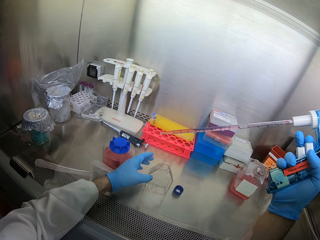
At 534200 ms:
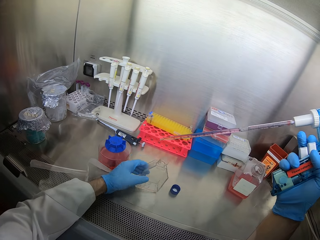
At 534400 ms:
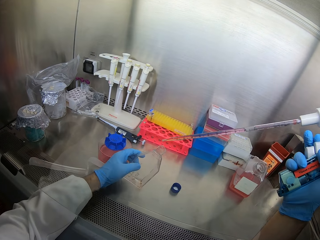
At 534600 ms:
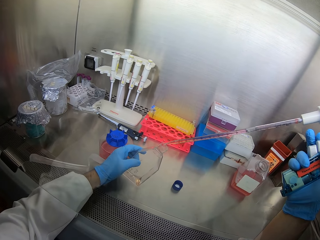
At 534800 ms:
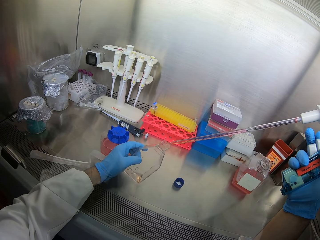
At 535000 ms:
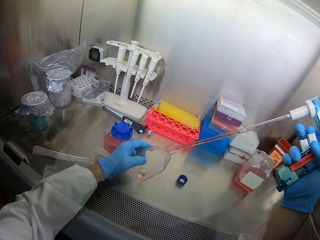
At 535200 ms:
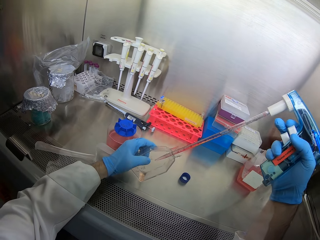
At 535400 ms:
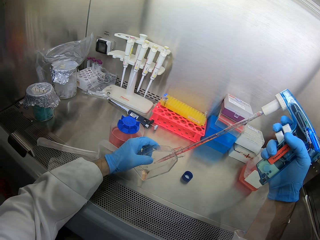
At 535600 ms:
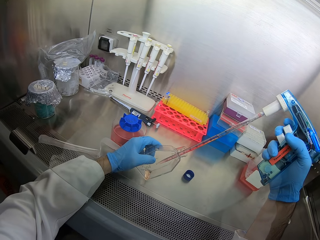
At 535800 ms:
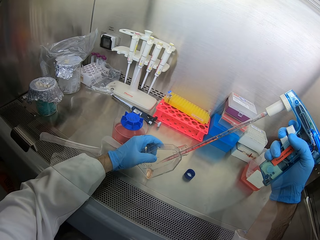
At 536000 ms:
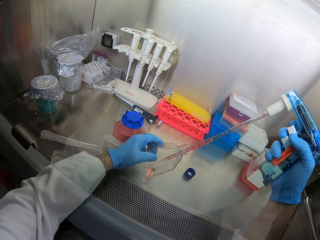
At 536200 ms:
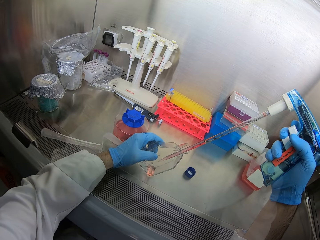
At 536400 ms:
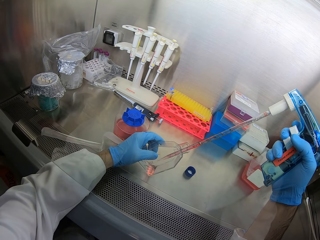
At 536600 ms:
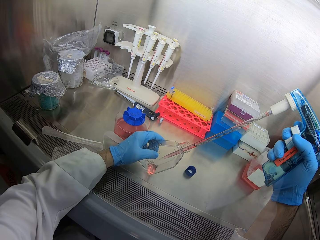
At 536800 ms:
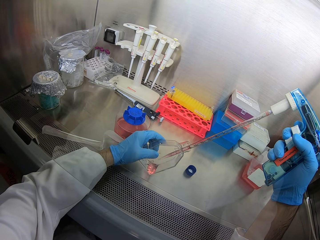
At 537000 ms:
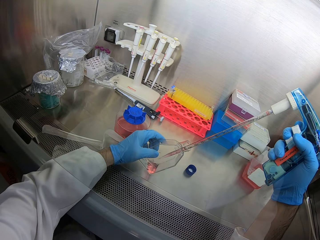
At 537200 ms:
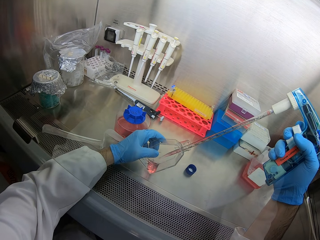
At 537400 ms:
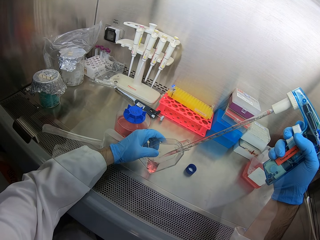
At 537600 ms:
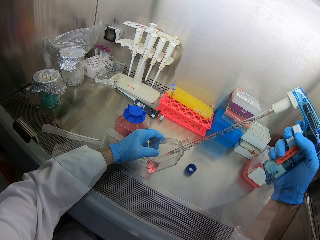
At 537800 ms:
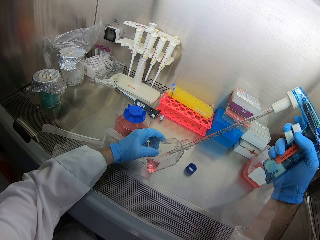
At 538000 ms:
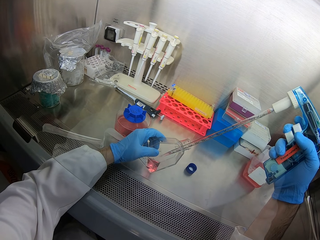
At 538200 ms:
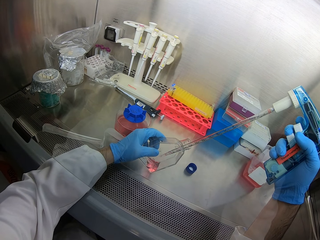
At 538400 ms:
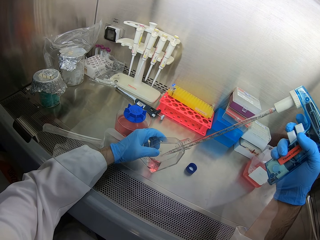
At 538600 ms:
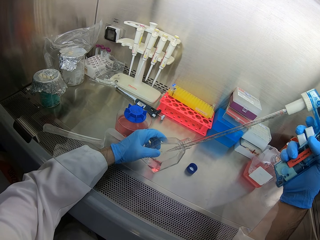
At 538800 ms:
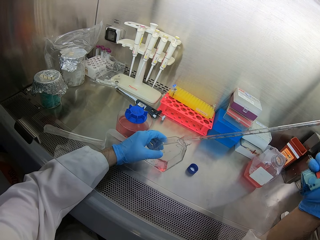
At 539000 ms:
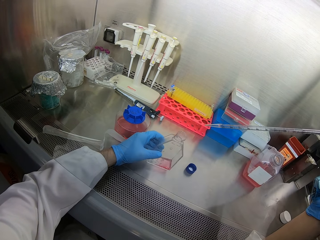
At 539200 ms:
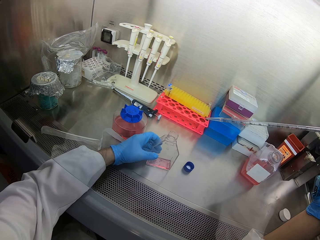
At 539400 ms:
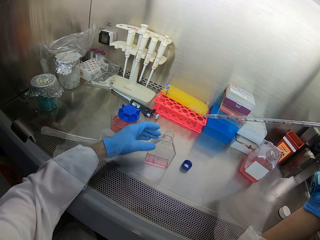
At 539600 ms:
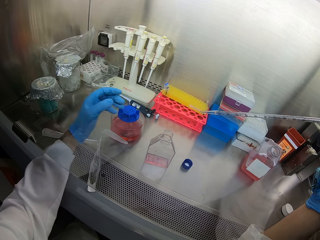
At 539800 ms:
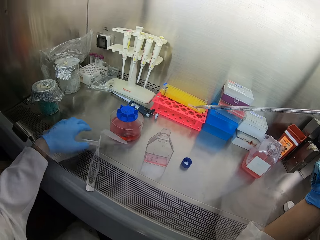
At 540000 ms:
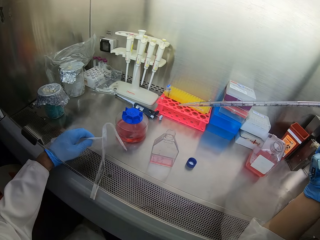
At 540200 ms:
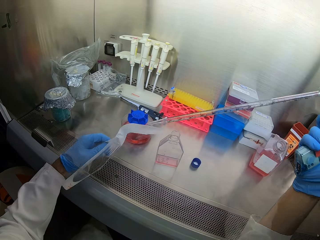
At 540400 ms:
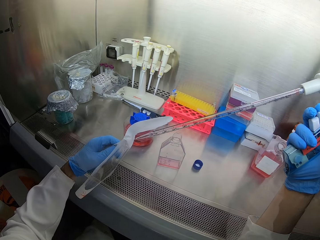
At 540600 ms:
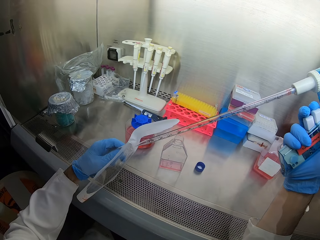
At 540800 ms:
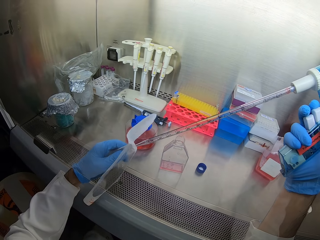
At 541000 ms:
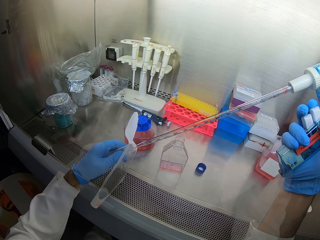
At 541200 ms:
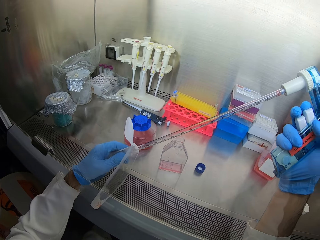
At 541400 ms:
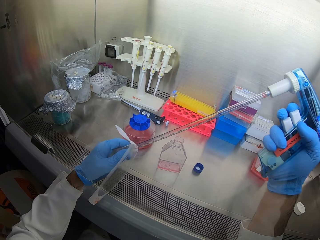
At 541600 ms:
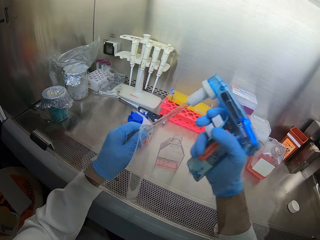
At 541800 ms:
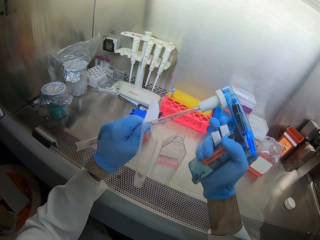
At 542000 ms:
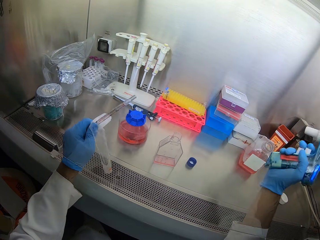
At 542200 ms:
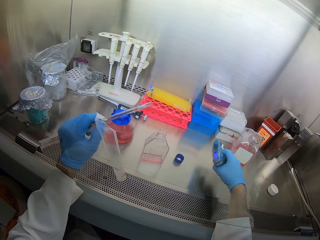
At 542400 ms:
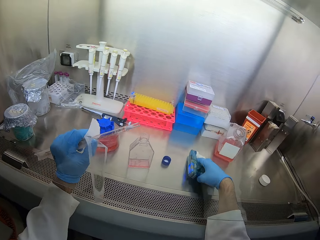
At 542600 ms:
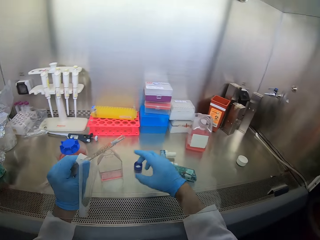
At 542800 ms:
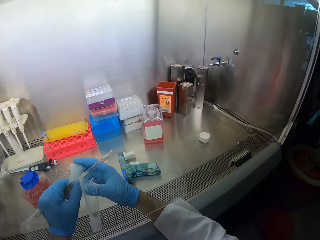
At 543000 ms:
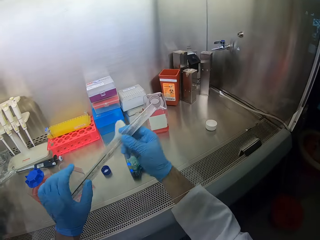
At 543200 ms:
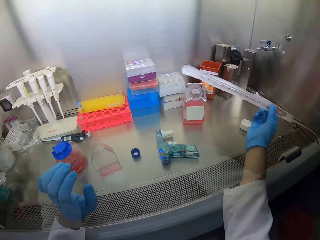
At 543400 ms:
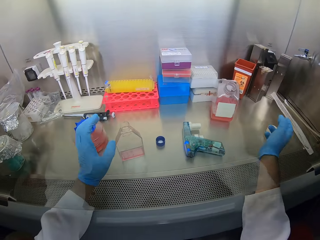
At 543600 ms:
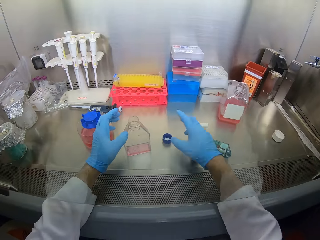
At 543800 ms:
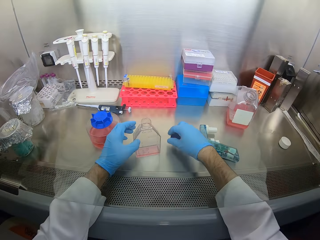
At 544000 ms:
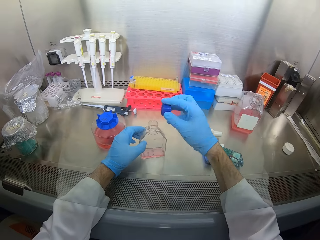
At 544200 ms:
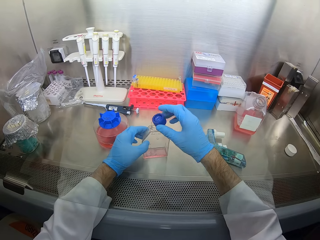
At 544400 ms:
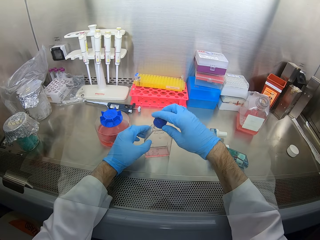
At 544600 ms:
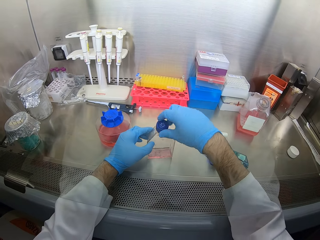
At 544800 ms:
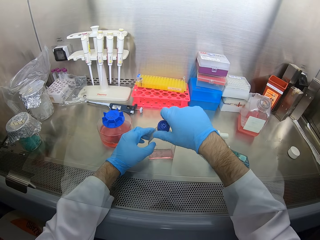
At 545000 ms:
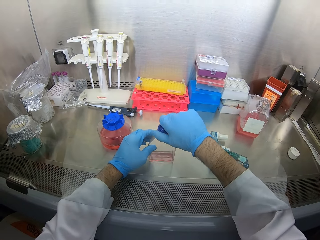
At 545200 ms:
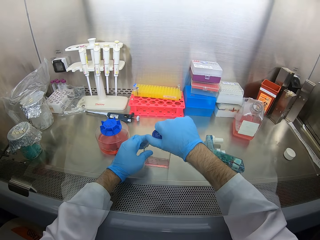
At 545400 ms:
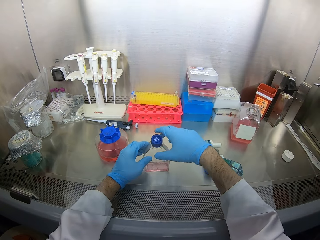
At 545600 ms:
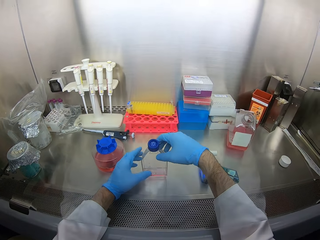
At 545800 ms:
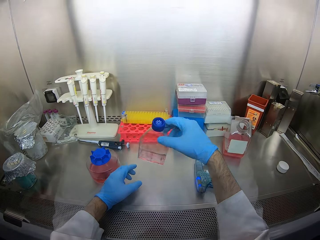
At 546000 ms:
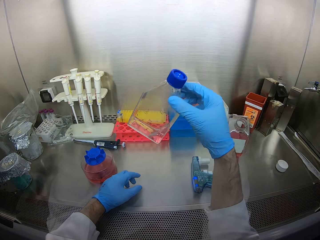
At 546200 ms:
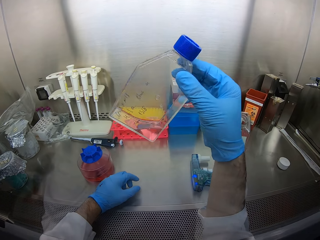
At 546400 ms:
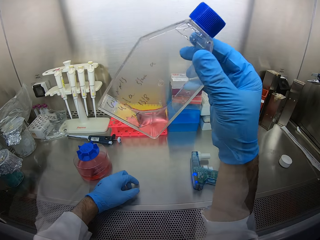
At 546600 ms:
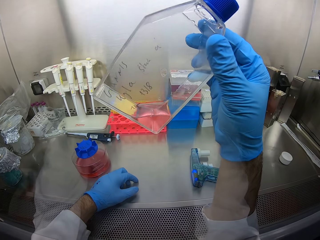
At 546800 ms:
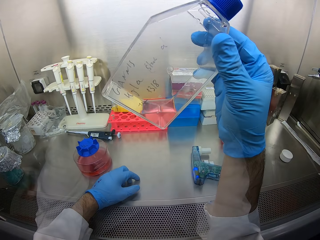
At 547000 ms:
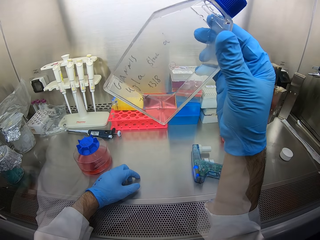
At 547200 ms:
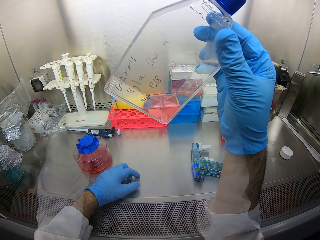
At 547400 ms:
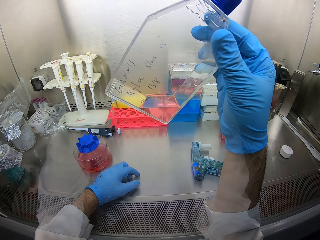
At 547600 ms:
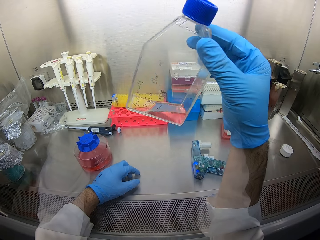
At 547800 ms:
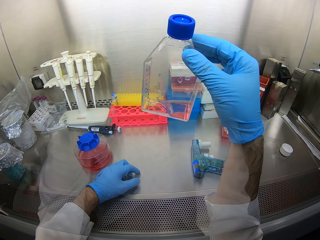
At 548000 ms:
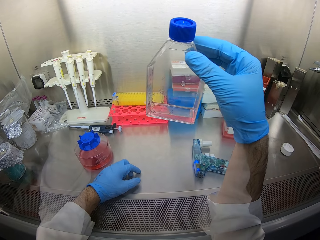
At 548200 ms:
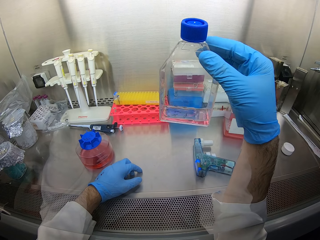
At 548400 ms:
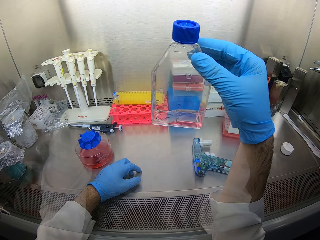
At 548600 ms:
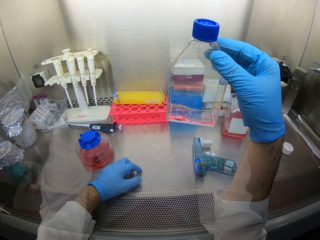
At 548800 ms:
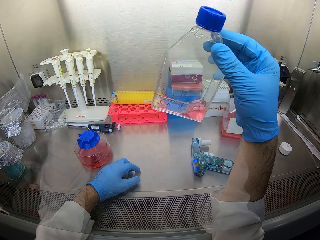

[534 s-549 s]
The camera wearer adds something to a bottle of something. They put the bottle of something on the machine. They pick up a cover. They put the syringe on the cover. They put the syringe aside. They close the bottle of something. They look at the bottle of something.

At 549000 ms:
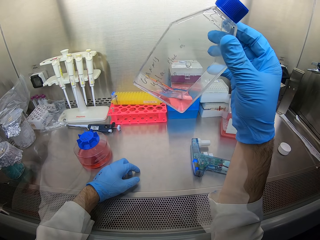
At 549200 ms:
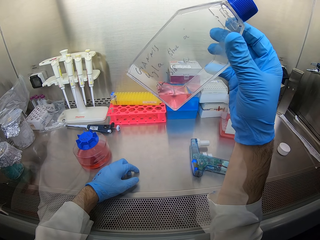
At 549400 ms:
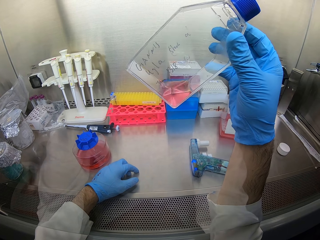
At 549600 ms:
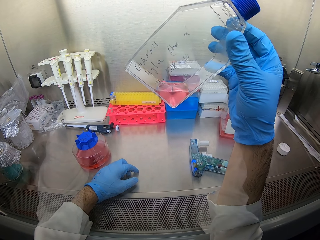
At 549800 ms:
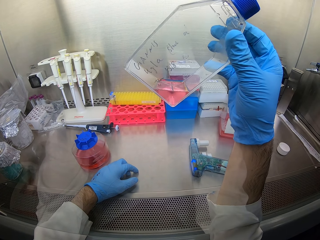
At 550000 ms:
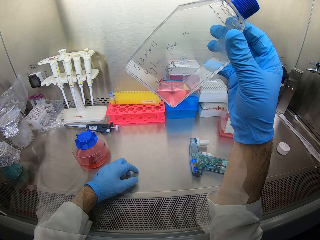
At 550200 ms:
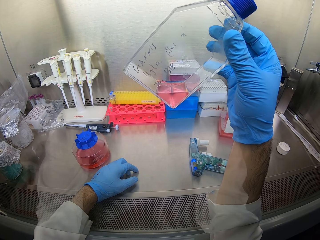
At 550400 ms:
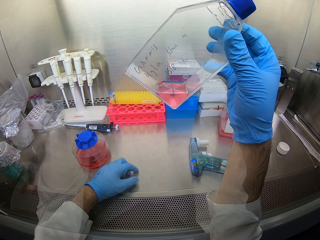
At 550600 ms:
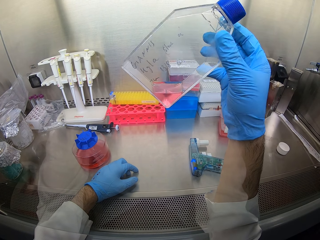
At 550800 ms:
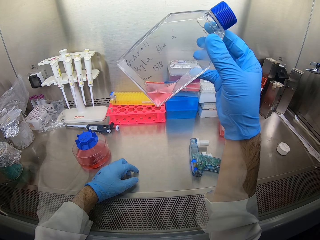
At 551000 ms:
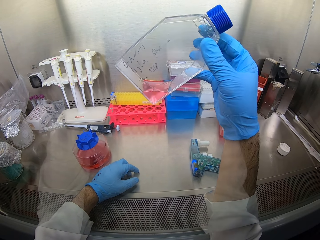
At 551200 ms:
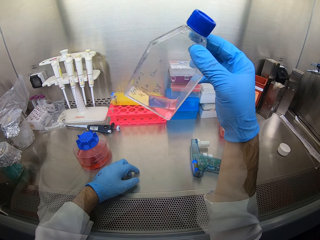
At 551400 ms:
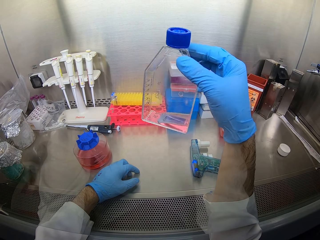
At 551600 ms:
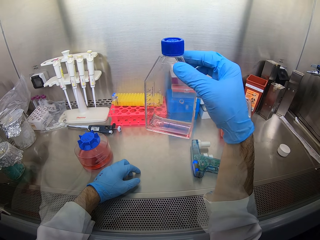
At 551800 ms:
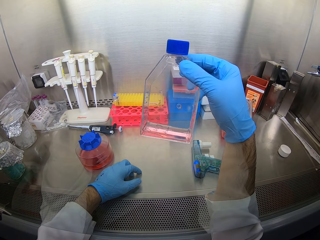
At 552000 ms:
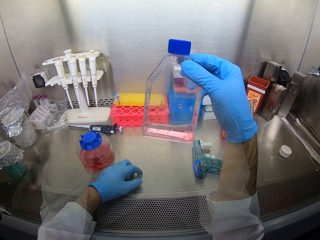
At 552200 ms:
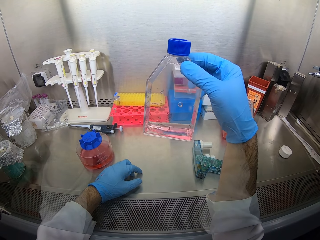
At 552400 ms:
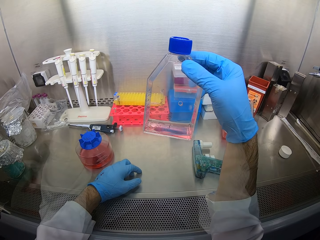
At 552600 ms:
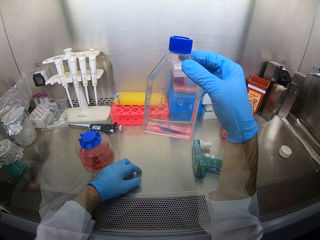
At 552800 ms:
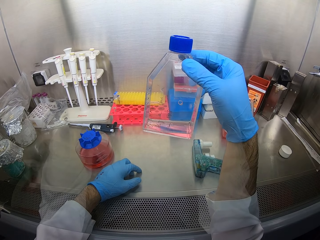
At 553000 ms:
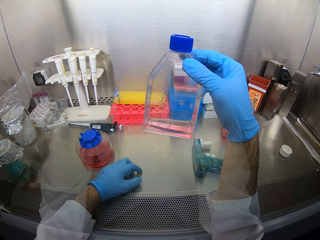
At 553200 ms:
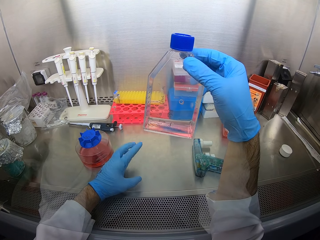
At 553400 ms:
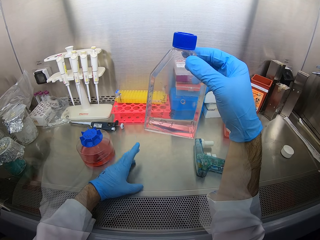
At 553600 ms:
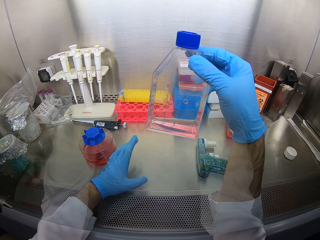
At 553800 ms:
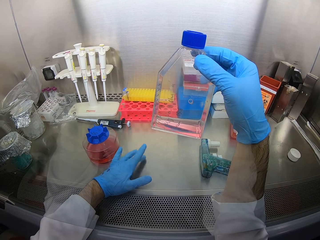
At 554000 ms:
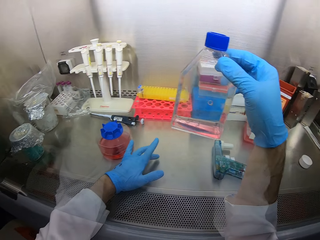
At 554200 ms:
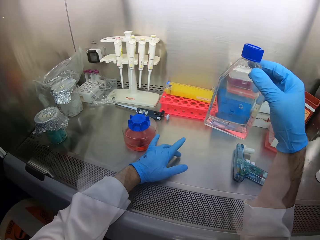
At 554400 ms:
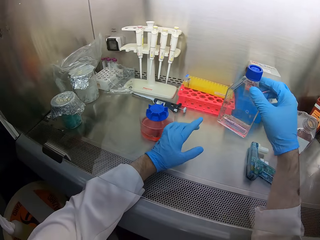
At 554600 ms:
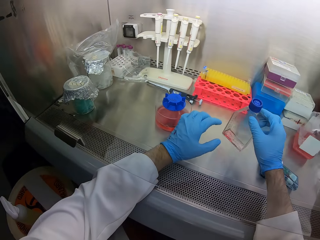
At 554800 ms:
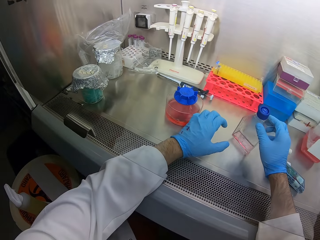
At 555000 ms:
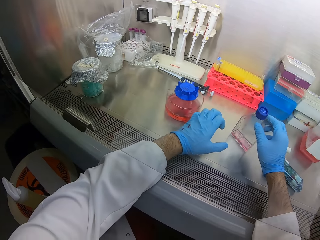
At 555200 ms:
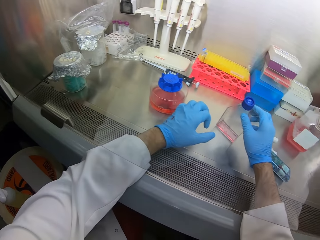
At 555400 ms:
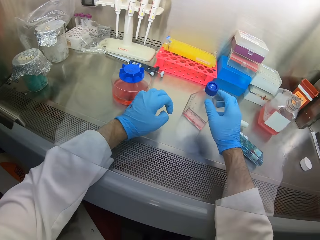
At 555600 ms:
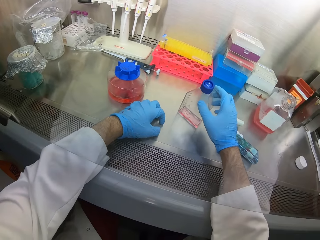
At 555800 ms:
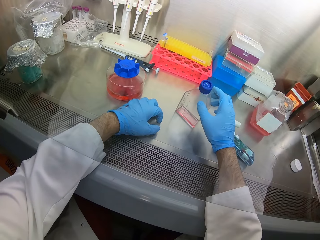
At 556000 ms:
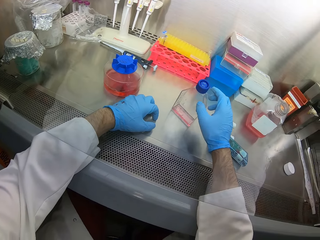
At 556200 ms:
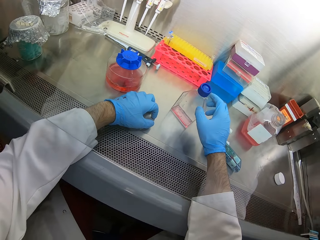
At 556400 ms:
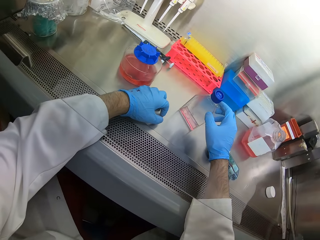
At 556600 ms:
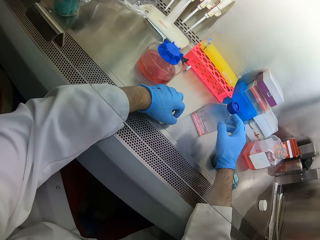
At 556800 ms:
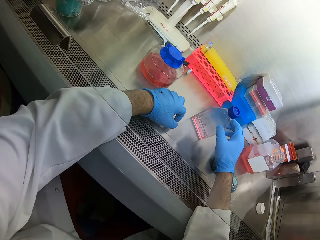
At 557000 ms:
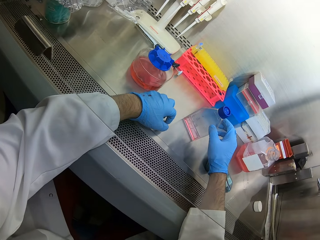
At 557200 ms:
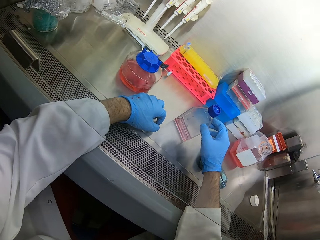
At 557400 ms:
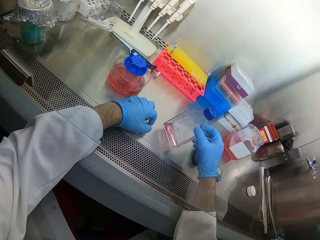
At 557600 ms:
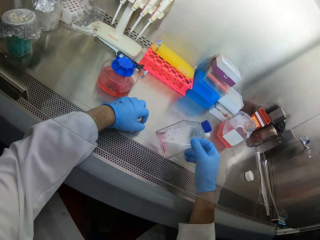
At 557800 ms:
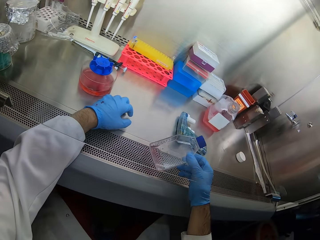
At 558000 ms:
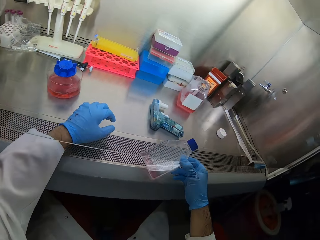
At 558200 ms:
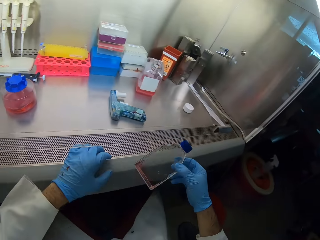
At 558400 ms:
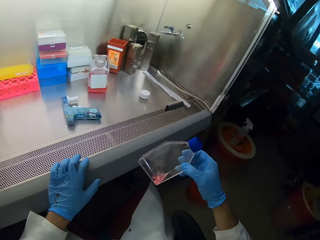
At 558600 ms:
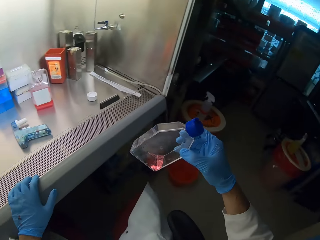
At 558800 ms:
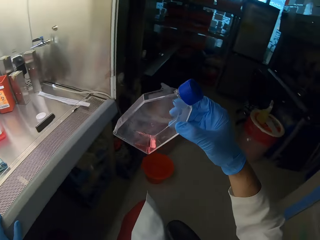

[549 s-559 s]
The camera wearer puts a bottle of something on the table. They pick up the bottle.
